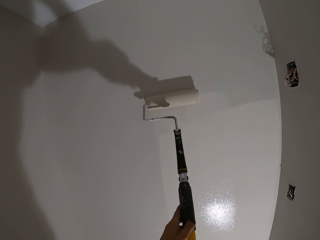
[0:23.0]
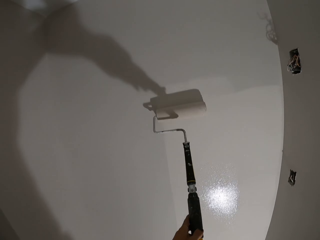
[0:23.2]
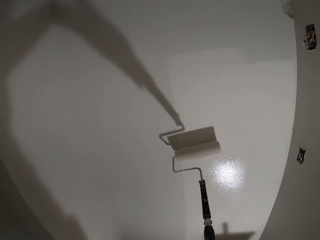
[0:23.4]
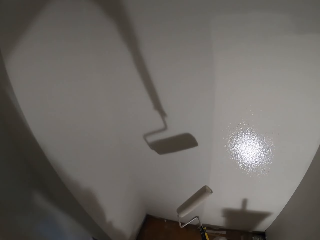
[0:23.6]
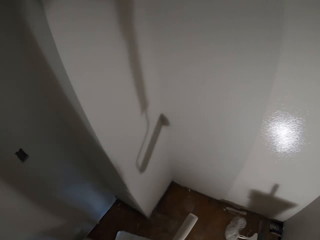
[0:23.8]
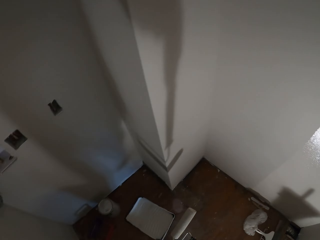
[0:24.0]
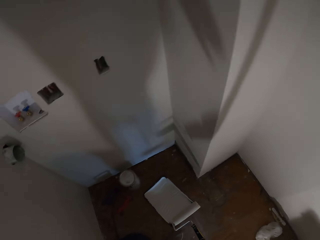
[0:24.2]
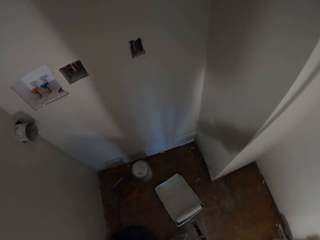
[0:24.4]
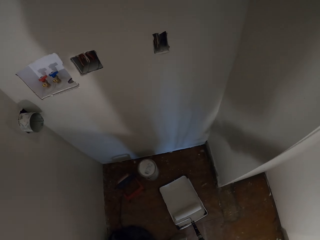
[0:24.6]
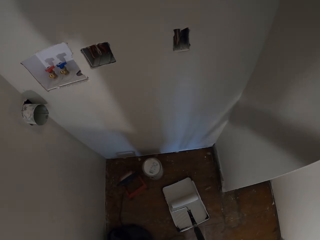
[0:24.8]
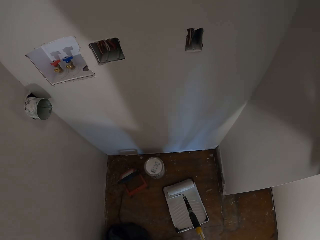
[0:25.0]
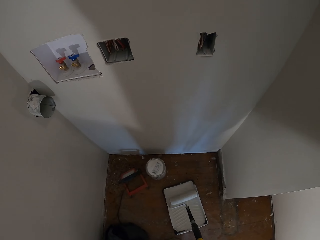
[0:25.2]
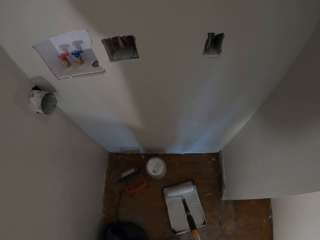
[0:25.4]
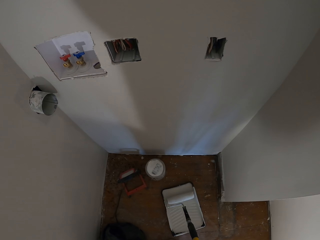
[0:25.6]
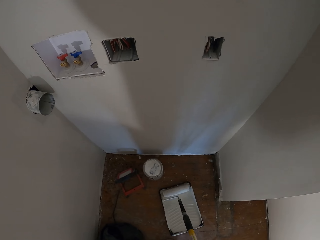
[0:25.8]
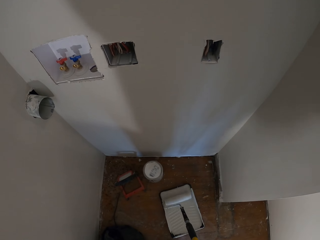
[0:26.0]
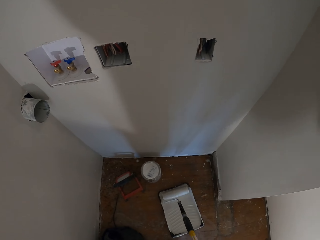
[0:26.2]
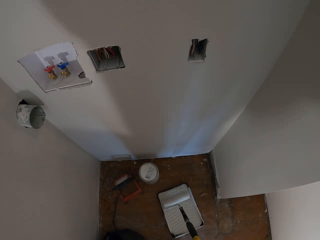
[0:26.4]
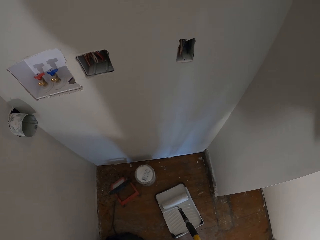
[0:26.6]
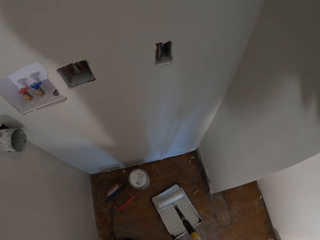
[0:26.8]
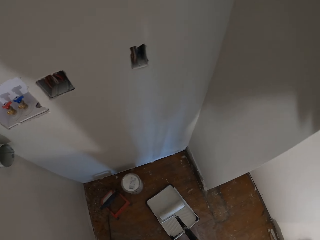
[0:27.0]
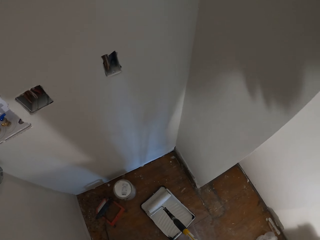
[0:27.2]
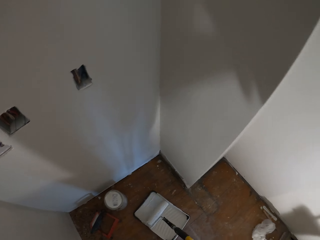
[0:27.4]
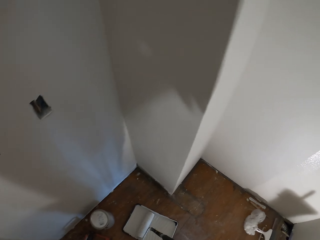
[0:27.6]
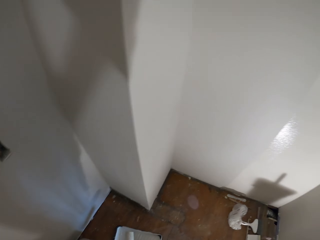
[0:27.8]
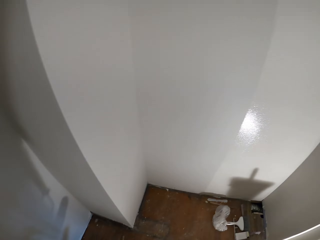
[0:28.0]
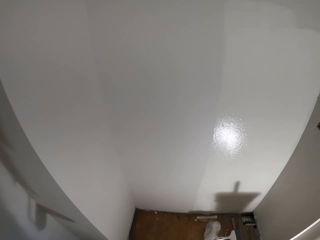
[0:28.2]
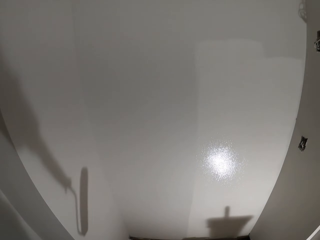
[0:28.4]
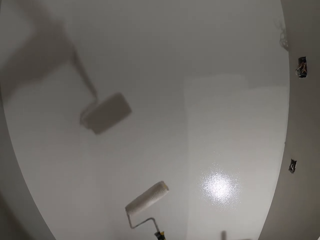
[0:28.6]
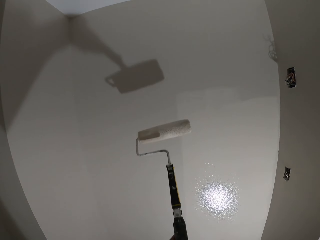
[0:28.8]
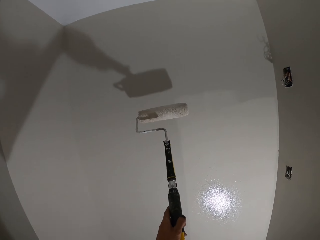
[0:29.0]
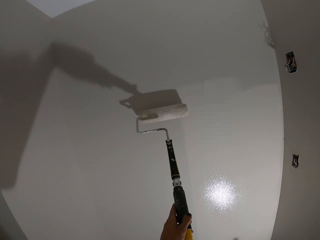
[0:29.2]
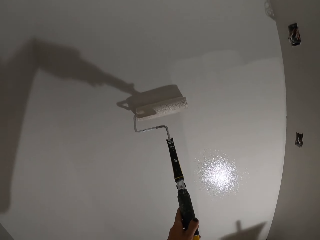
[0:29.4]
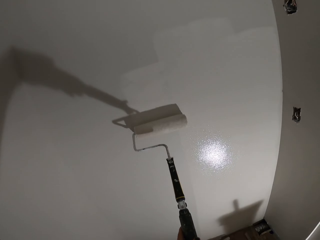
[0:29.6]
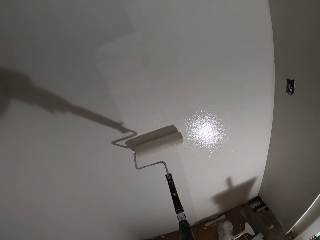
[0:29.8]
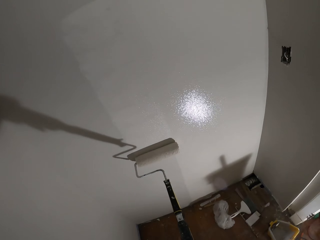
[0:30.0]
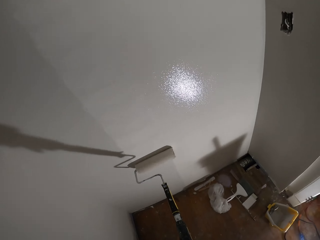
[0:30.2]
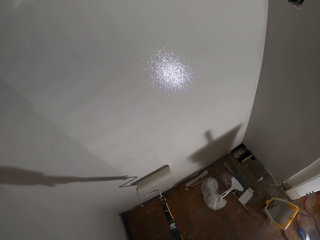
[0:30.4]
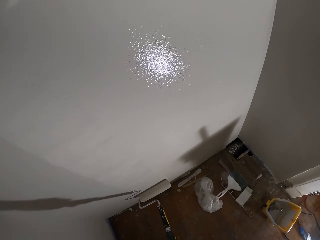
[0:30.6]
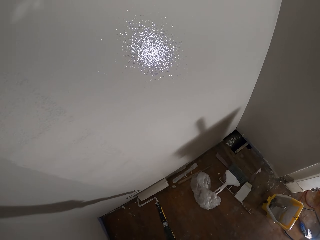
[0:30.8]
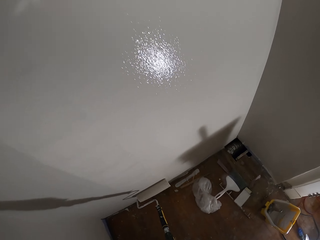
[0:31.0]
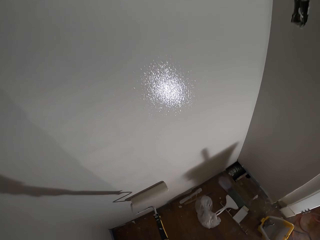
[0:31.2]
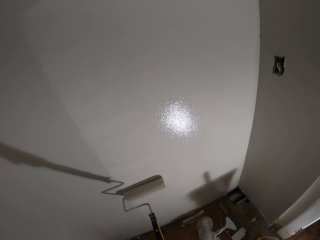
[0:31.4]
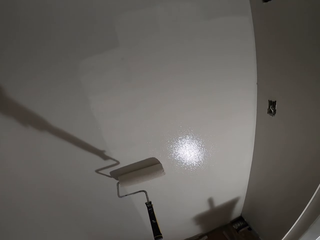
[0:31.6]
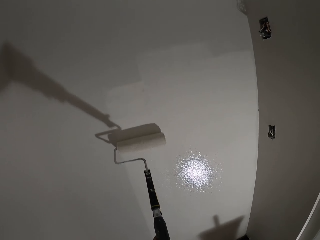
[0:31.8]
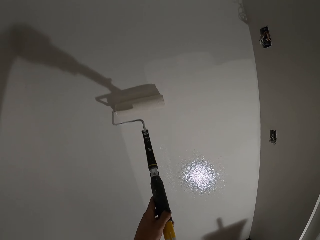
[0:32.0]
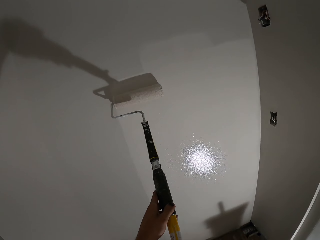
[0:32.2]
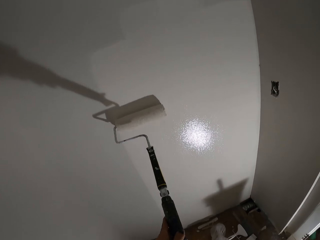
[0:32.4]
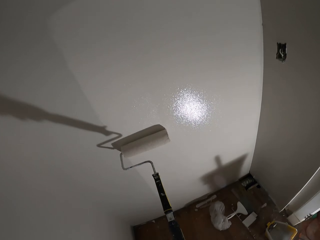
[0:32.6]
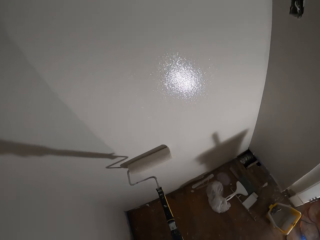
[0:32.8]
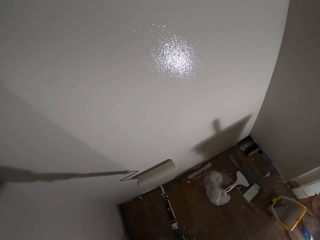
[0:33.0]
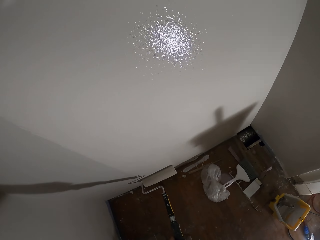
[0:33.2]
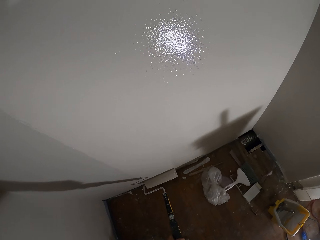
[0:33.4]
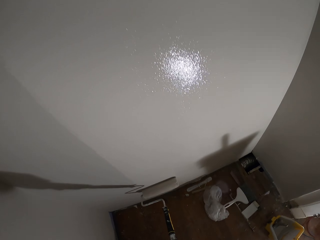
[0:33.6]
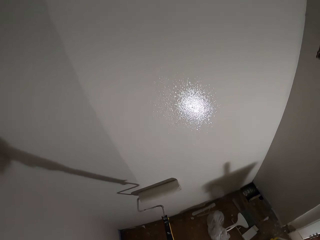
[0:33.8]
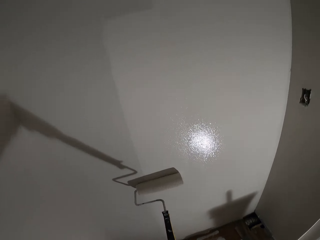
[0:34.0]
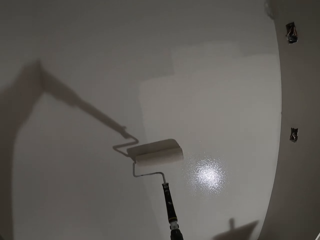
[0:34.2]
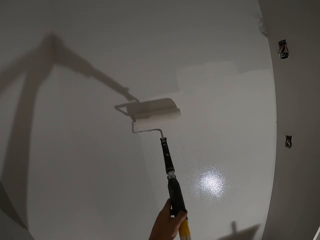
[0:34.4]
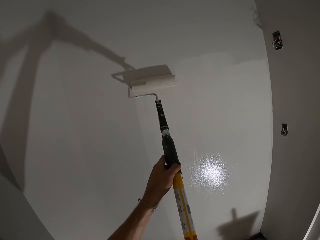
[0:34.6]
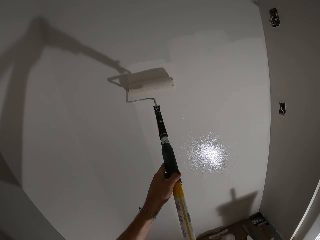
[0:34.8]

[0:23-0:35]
The camera wearer rolls a roller brush in a tray of paint. They turn the brush. They lift up the roller brush from the tray of paint. They paint the wall with the roller.

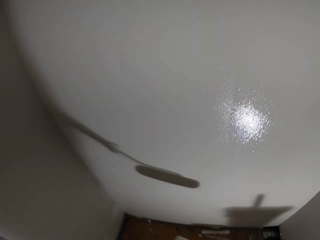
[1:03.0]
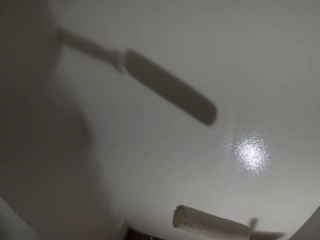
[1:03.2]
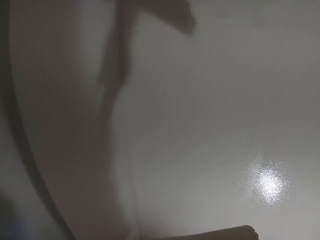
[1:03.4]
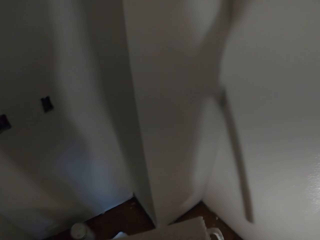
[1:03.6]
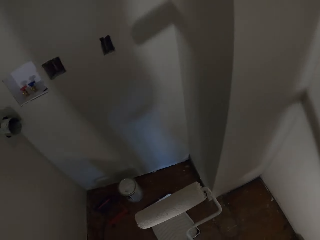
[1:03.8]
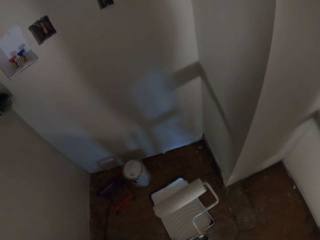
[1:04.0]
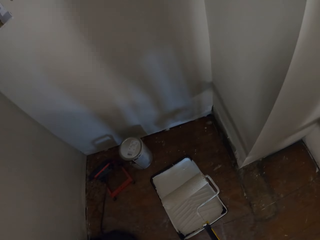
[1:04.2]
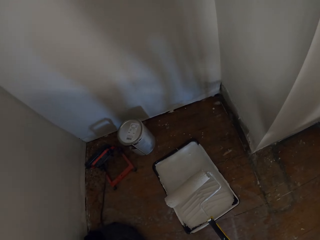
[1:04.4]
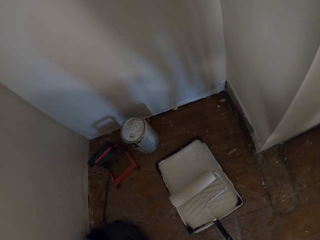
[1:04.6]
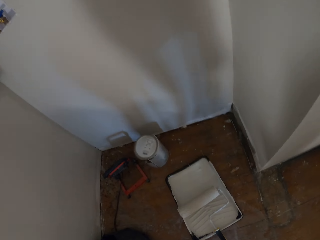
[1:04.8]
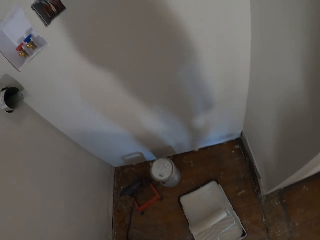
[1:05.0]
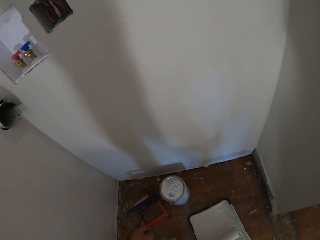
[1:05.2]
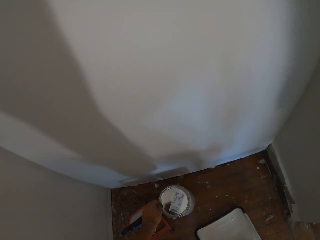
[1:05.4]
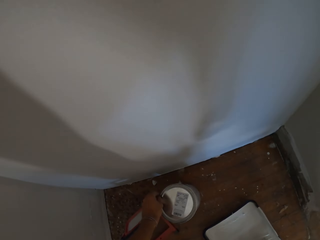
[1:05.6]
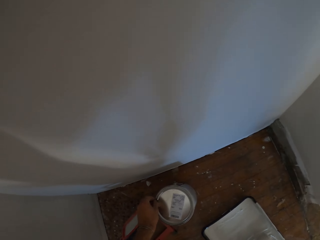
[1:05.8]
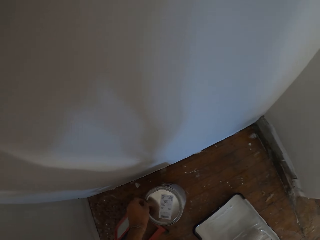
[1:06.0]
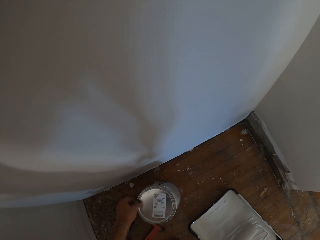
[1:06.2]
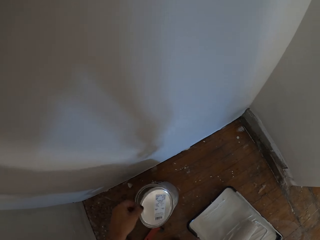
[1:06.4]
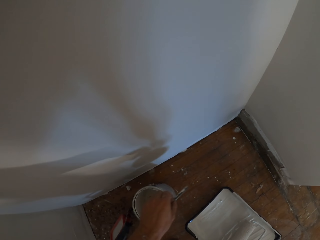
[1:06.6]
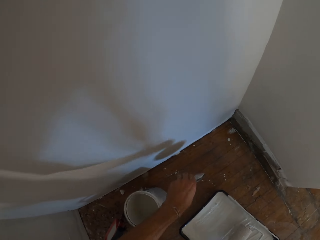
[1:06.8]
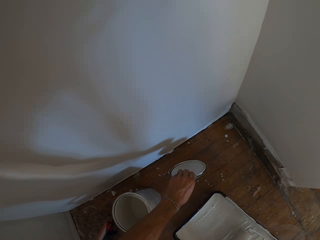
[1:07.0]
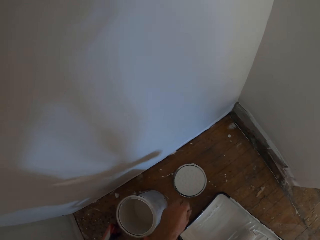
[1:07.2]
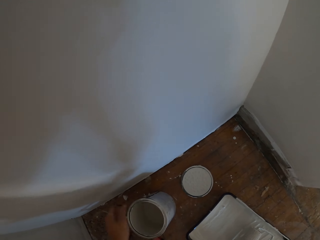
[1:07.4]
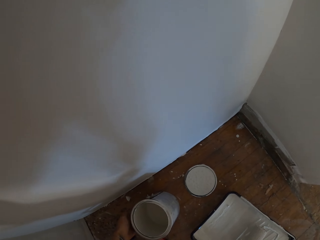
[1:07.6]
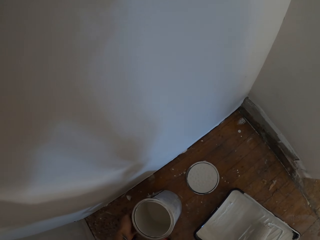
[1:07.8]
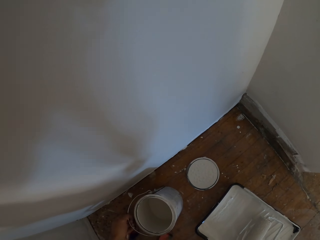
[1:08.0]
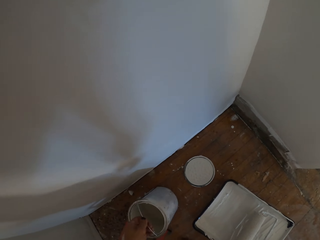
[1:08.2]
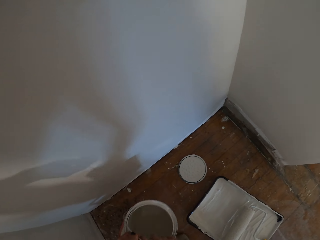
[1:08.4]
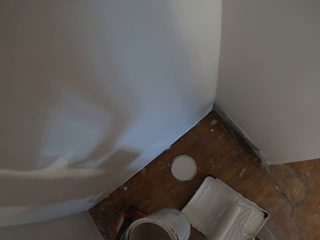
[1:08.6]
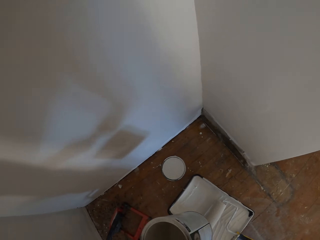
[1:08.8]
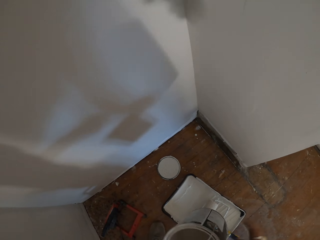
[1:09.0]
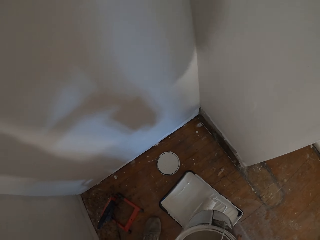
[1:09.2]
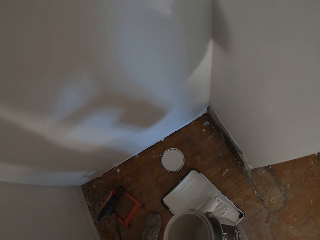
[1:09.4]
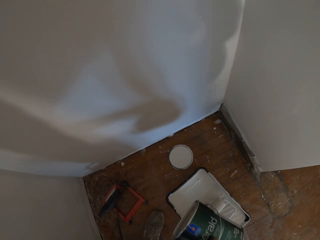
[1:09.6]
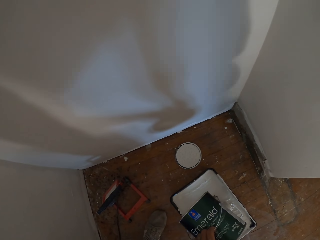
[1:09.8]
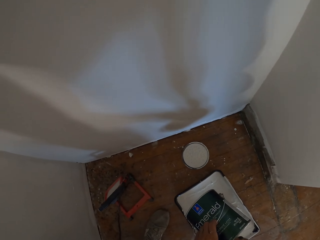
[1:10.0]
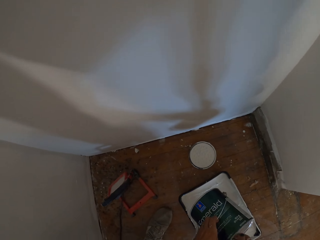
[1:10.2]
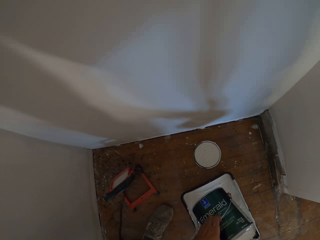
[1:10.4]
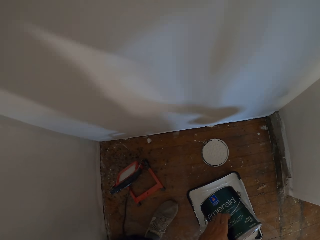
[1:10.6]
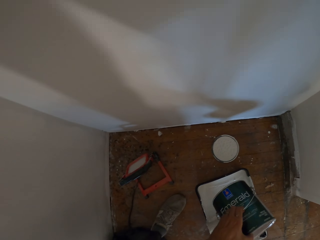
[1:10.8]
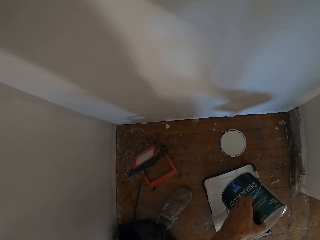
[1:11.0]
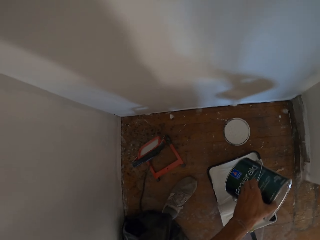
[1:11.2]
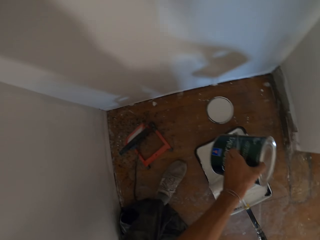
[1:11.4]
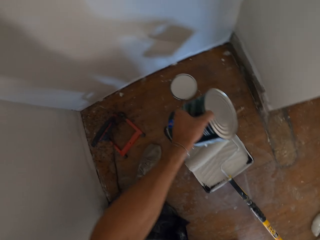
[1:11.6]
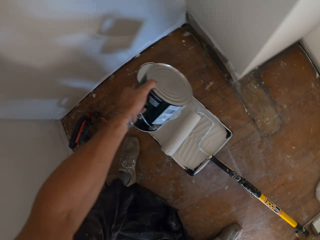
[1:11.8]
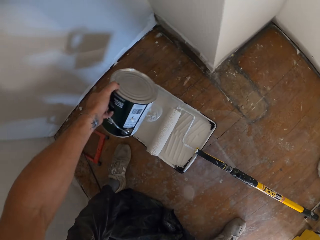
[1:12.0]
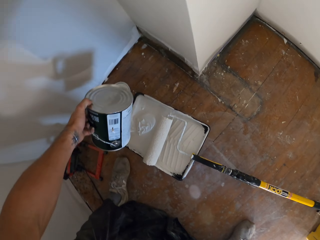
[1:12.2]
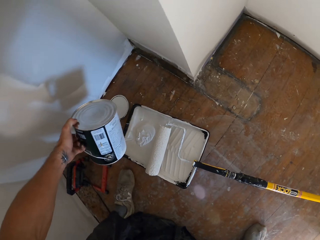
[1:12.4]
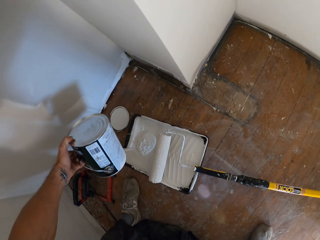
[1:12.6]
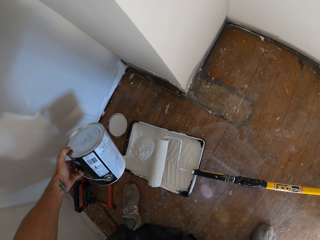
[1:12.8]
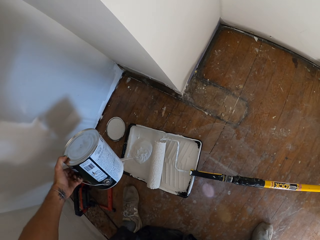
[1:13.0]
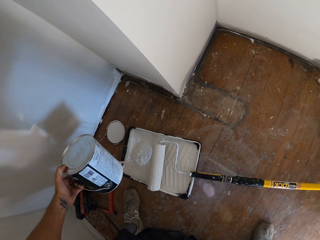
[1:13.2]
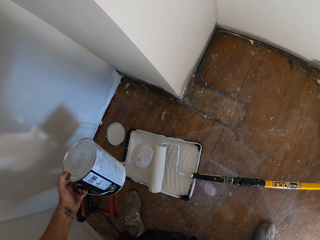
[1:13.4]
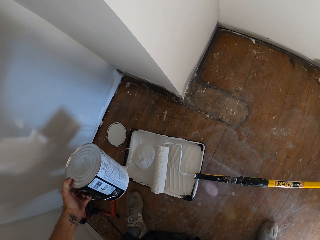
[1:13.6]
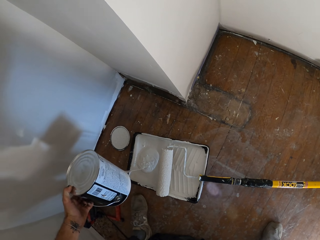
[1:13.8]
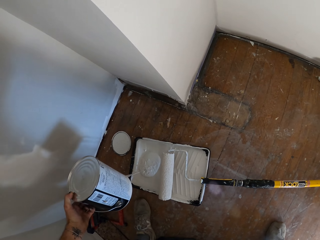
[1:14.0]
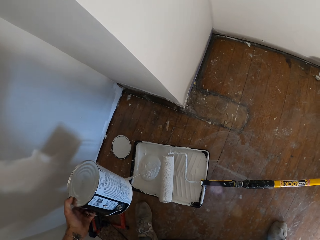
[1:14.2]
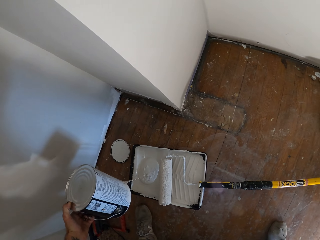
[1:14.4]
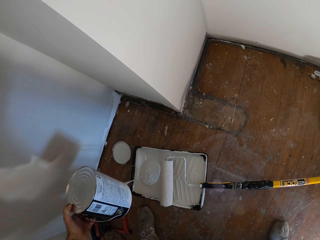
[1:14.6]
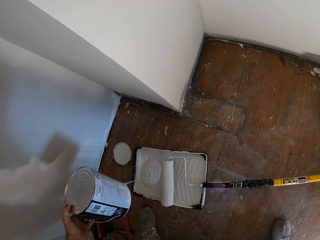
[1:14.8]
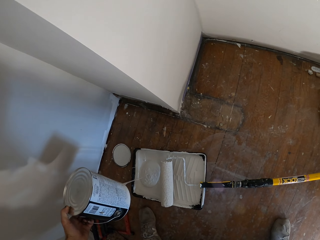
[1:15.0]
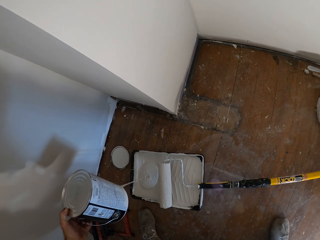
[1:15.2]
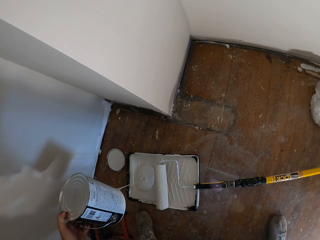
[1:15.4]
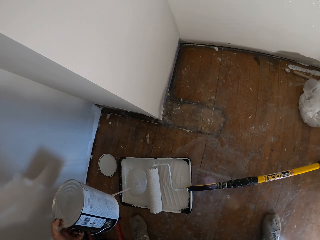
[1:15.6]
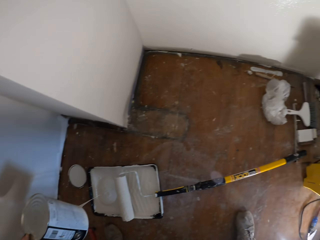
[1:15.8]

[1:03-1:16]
The camera wearer puts a roller brush in a tray of paint. They open the lid of a paint bucket, put the lid on the floor, and lift up the paint bucket from the floor. They pour the paint into the tray.
